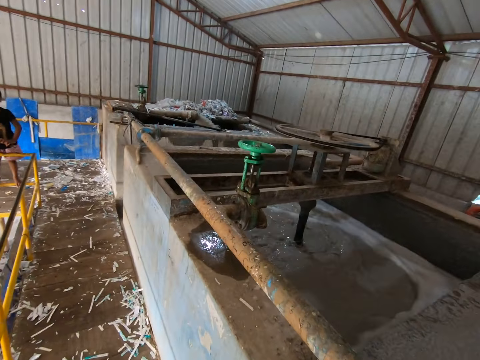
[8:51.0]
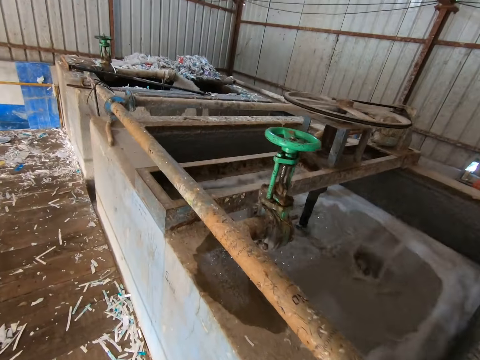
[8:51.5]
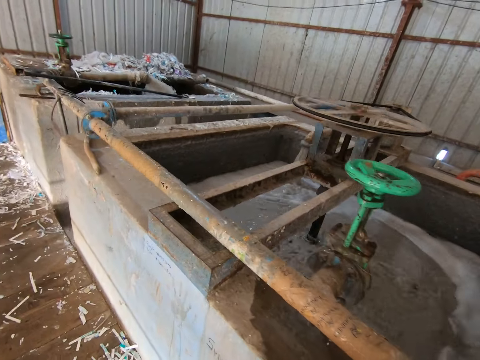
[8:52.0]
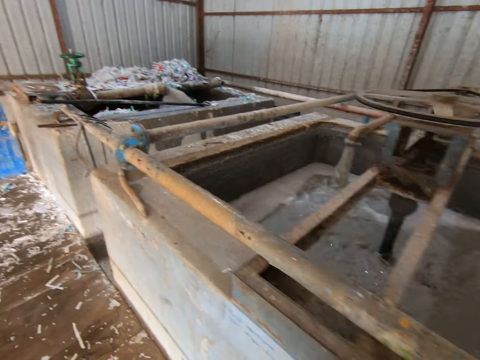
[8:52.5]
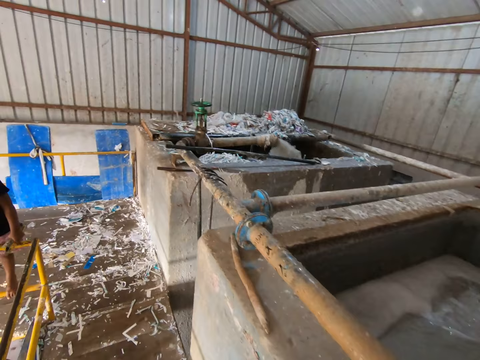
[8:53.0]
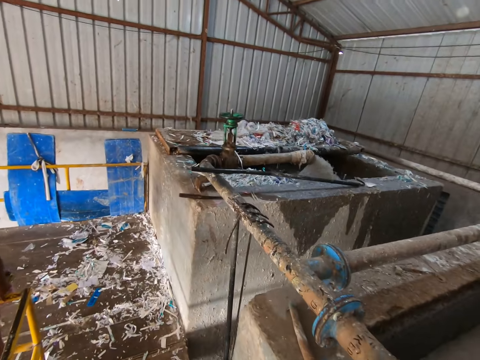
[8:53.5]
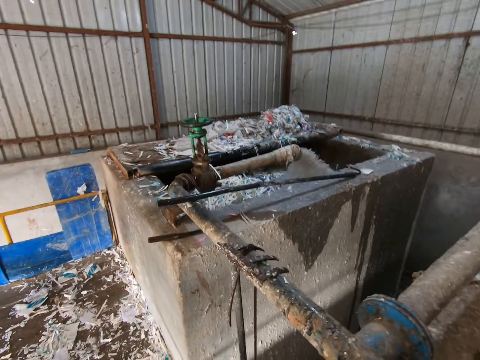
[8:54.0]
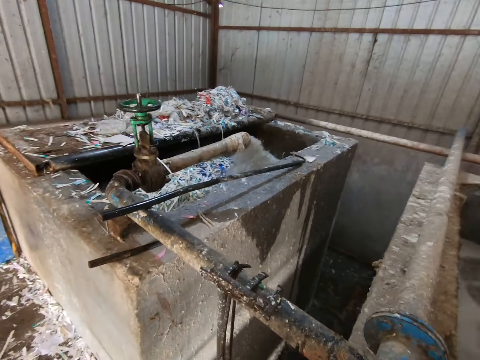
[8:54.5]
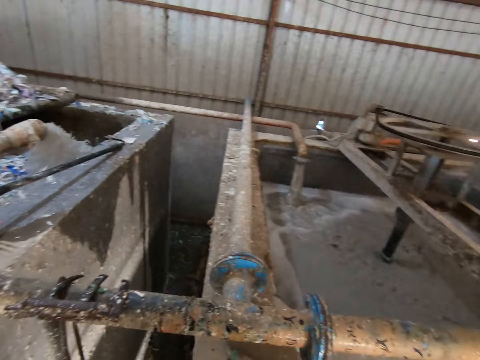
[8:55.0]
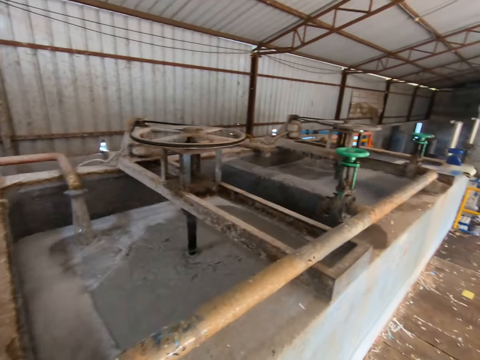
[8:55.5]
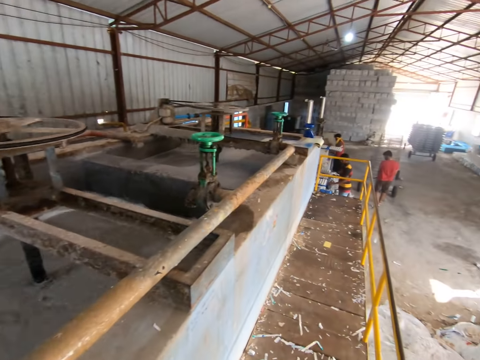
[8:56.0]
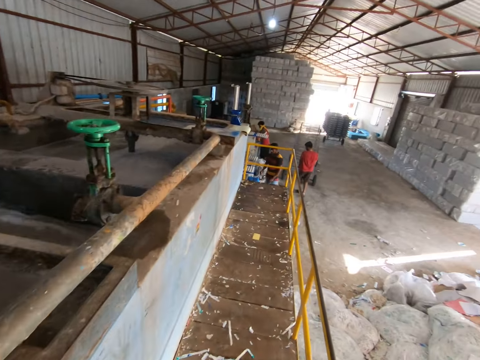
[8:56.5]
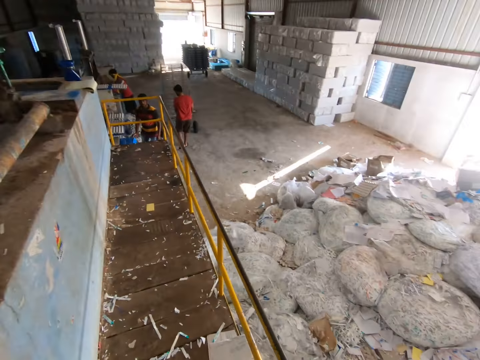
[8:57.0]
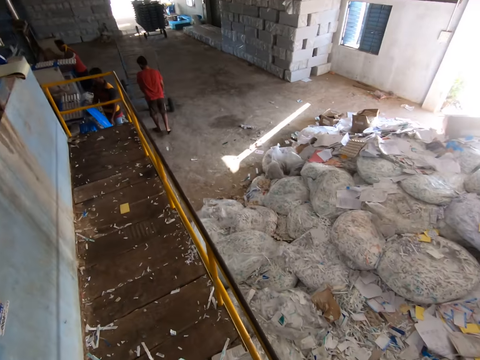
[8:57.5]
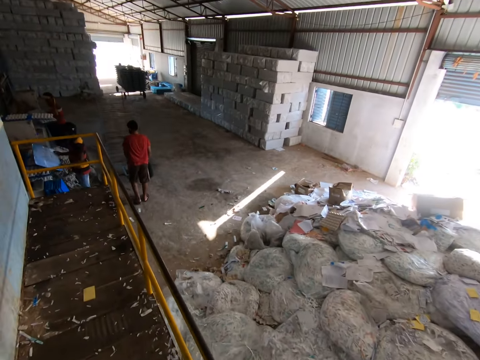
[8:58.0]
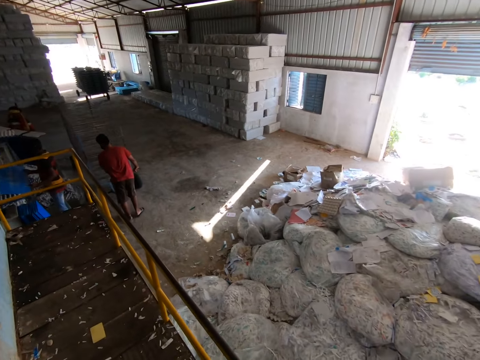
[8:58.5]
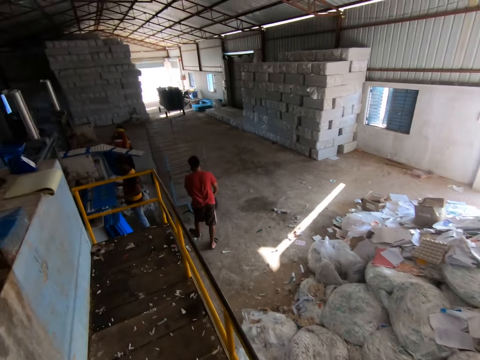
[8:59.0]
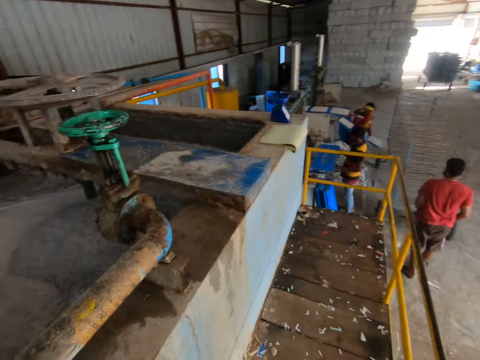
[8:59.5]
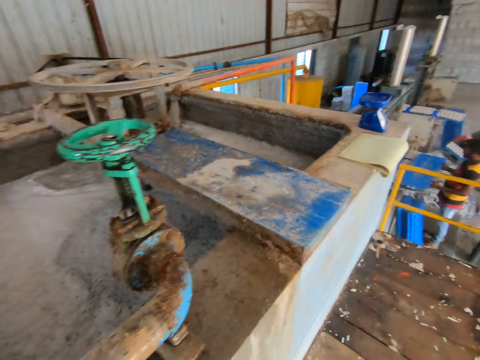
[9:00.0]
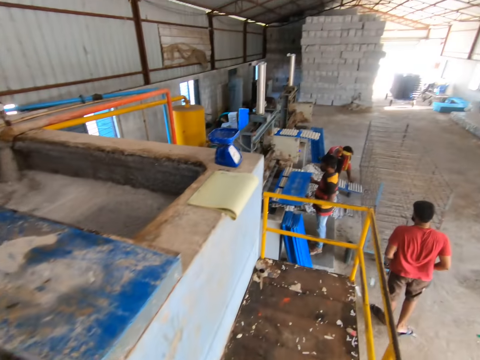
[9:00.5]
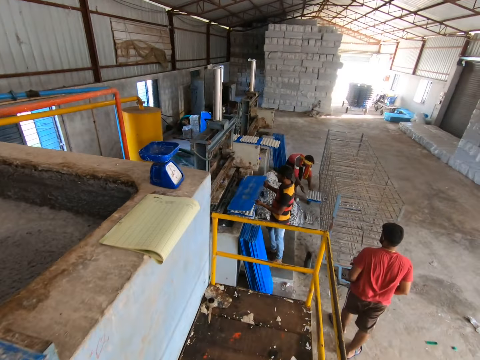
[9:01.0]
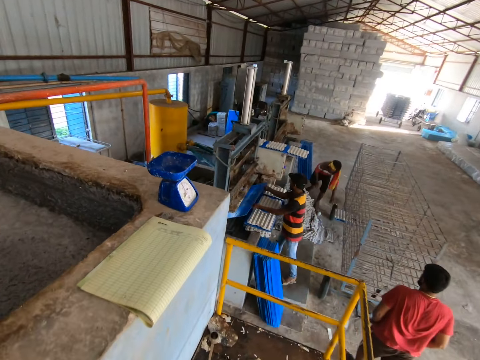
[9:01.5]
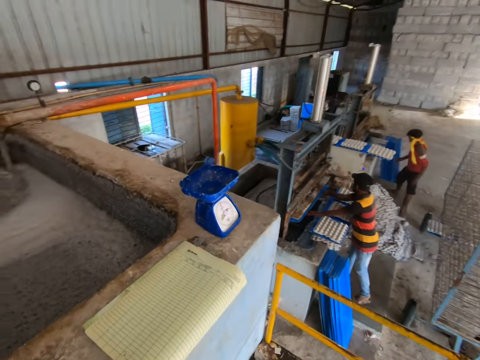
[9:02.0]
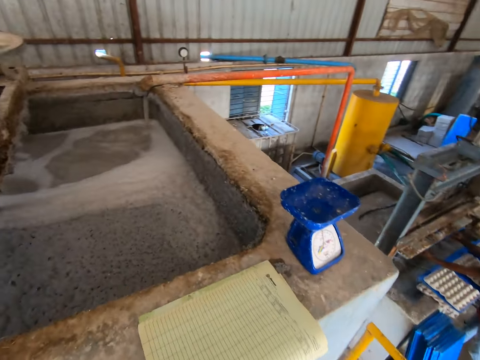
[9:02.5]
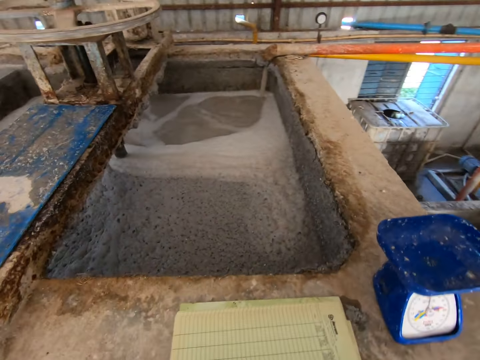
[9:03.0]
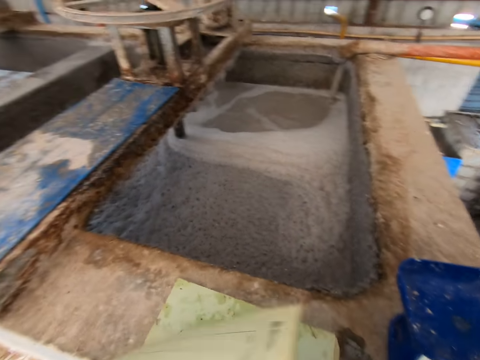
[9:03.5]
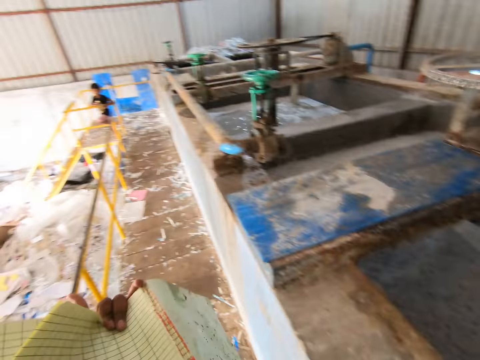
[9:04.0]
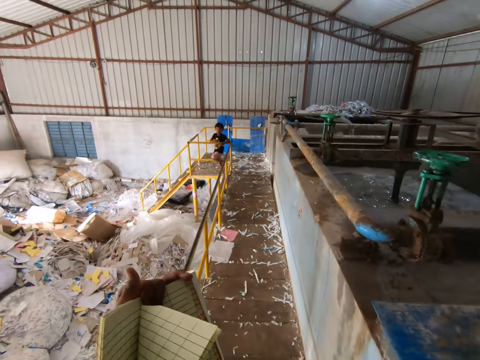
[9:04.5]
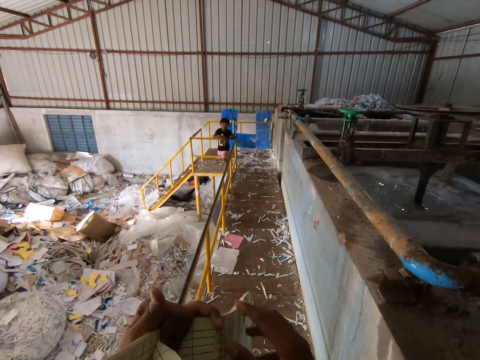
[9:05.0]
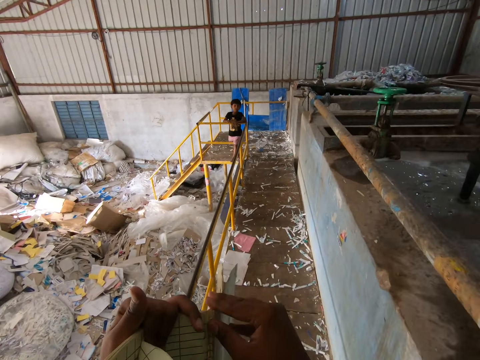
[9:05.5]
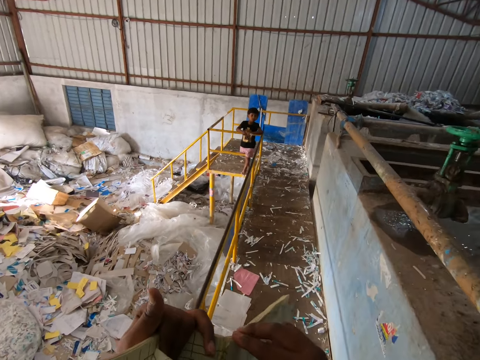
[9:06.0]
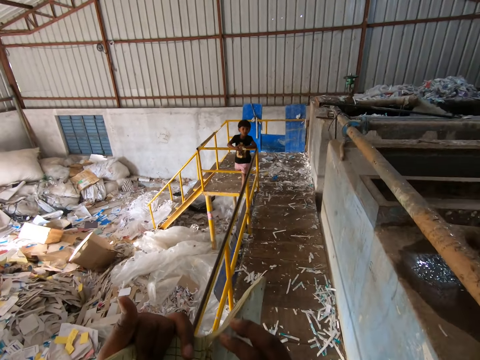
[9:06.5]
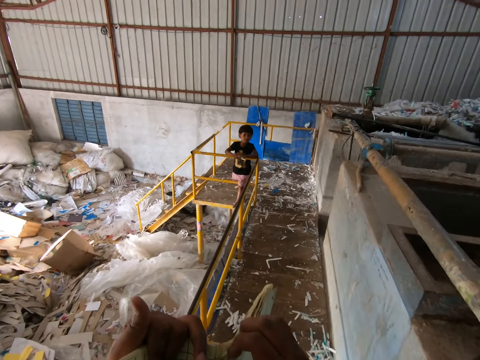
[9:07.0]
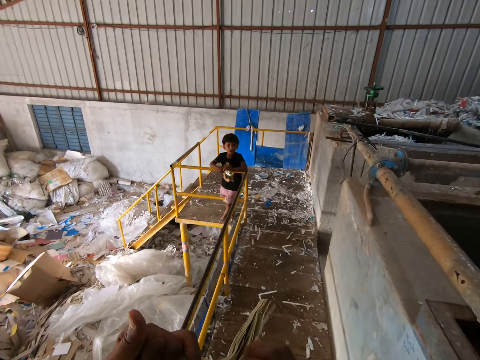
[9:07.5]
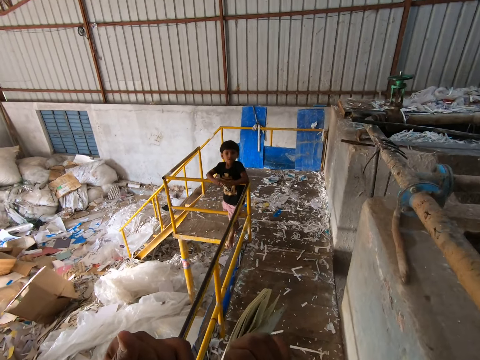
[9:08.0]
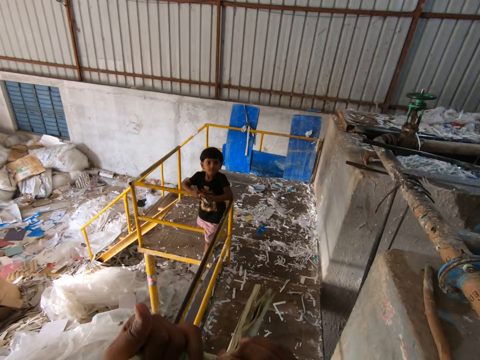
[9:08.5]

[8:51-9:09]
The camera wearer throws the squeezed egg carton in a pond with his right hand. He walks around. A man pulls a trolley shelf with both hands. Another man picks up a tray by the fence with his right hand and places the tray on some egg carton with both hands. A third man carries a tray filled with egg carton from the egg carton making machine with both hands. The third man places the tray in the trolley shelf with both hands. The second man places the tray in the egg carton making machine. The camera wearer picks up the file on the fence with his right hand. He collects the file from his right hand with his left hand. He peels the file in his left hand with his right hand.

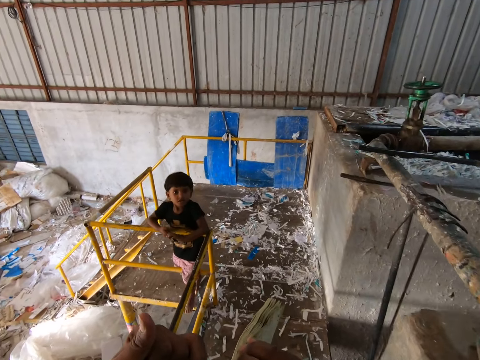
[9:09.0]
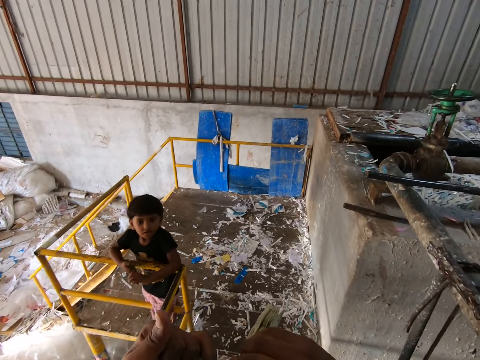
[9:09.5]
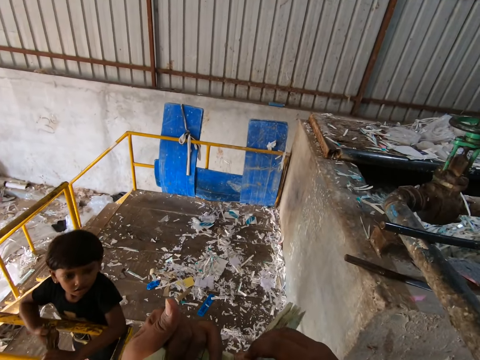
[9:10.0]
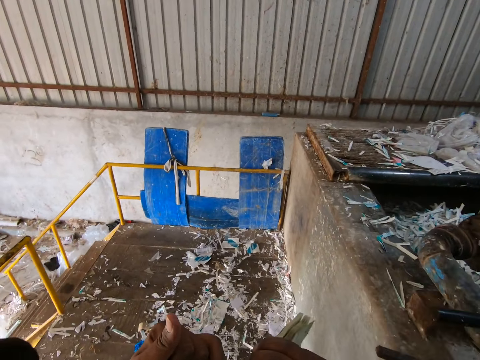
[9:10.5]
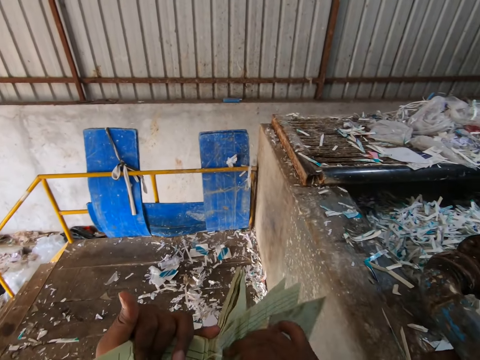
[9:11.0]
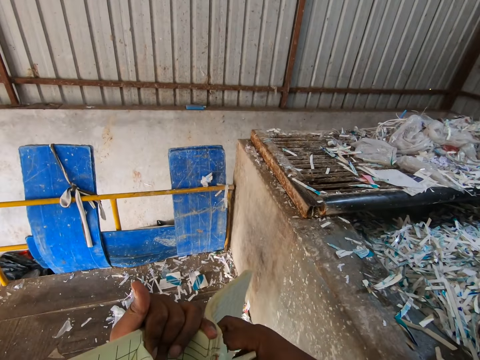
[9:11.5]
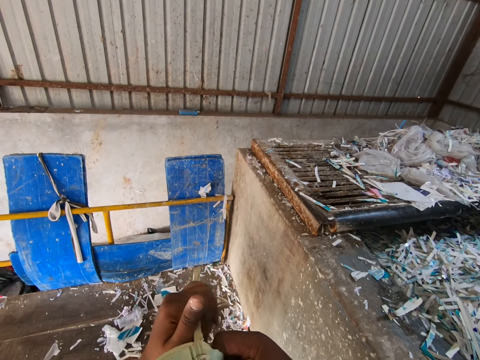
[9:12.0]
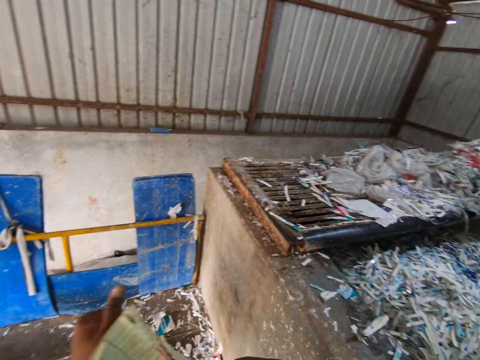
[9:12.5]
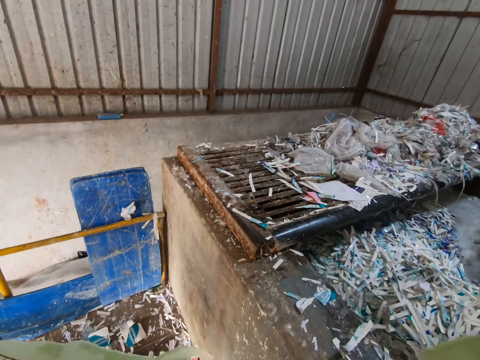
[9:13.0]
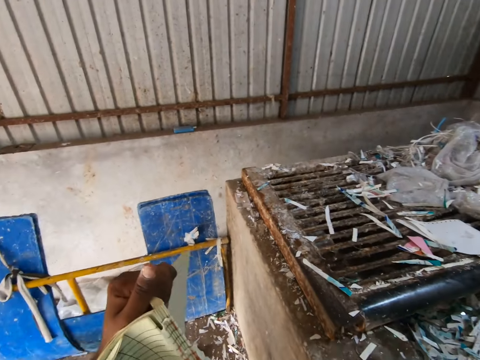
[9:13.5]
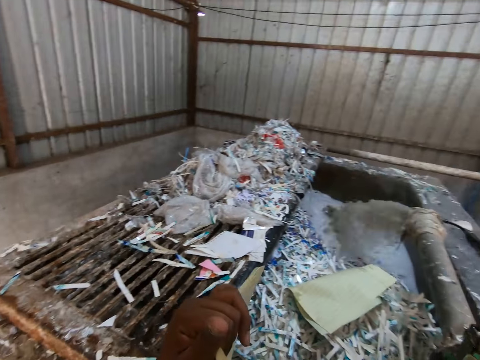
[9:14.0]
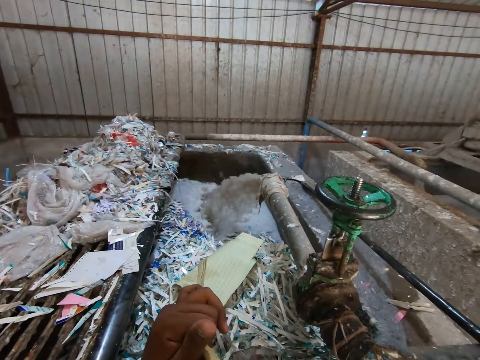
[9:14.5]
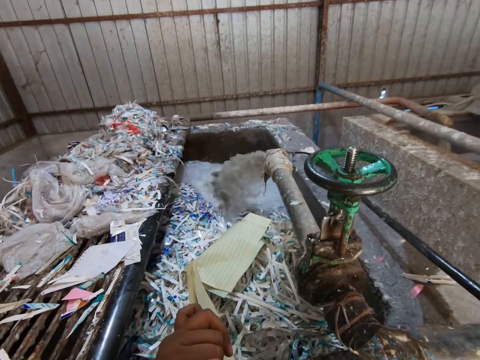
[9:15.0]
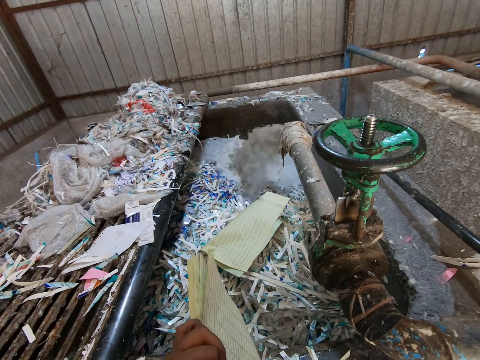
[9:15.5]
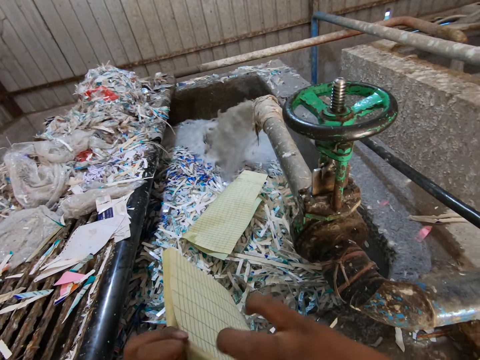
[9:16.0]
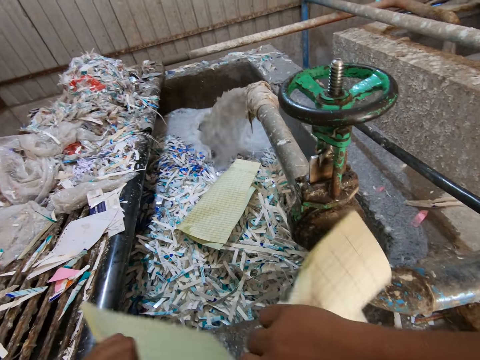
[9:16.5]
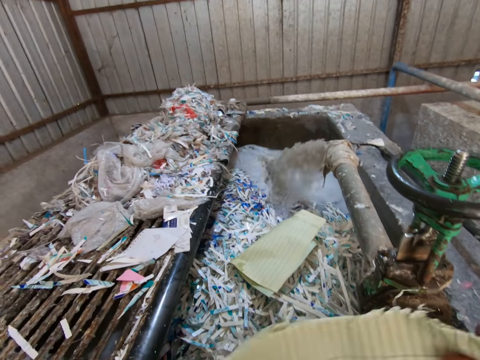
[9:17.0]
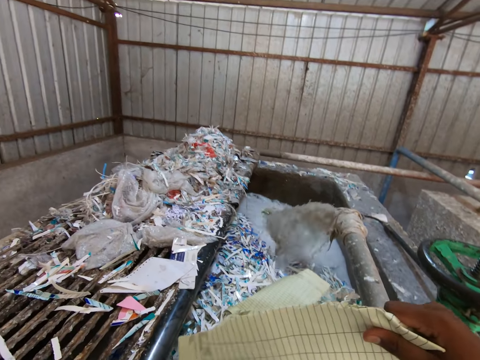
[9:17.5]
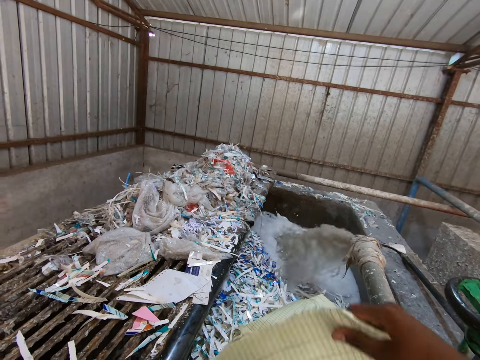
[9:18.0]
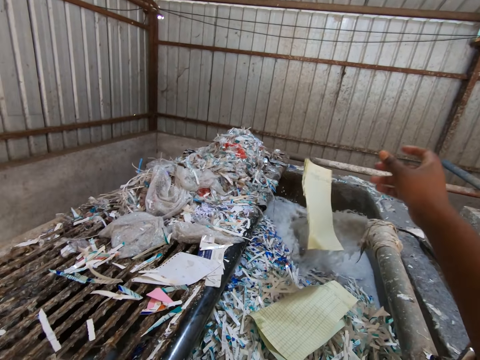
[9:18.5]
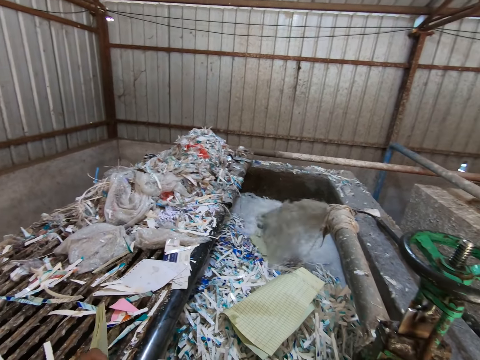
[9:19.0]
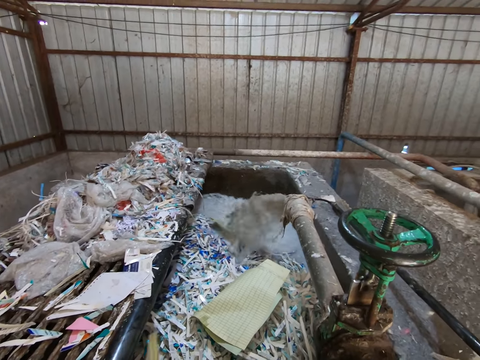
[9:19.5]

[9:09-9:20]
The camera wearer tears the book. He throws the paper in the pond with his right hand. He peels the file in his left hand with his right hand. He tears leaves from the book in his left hand with his right hand. He throws the leaves in his right hand into the concrete pond.
